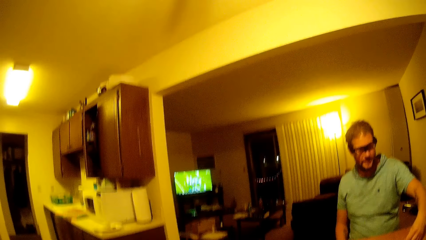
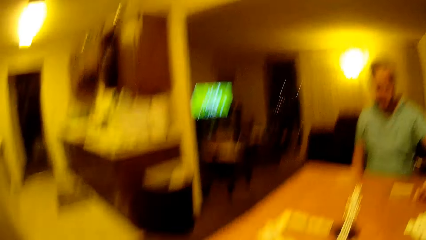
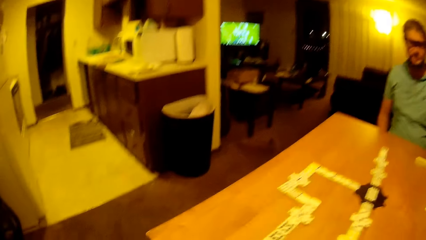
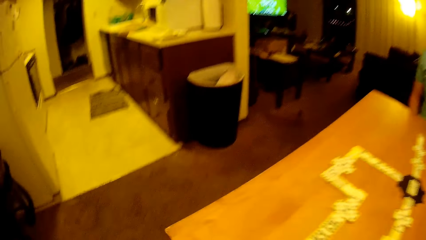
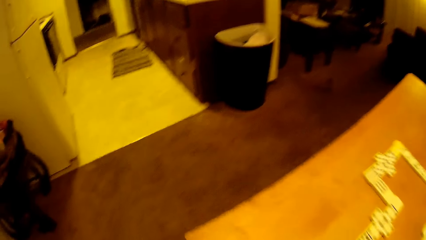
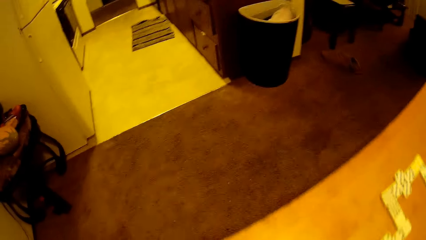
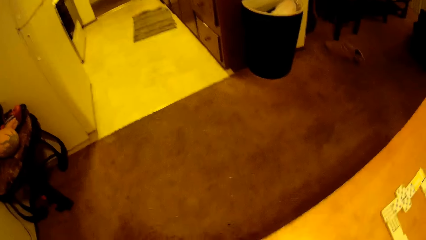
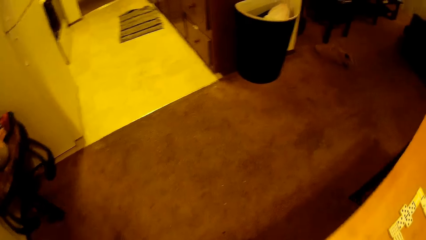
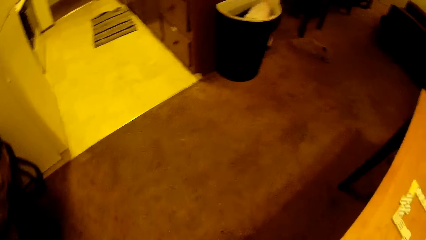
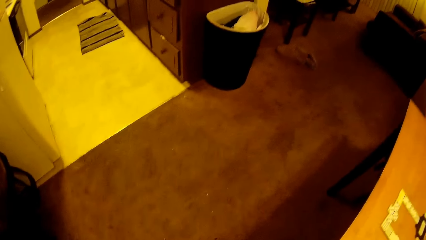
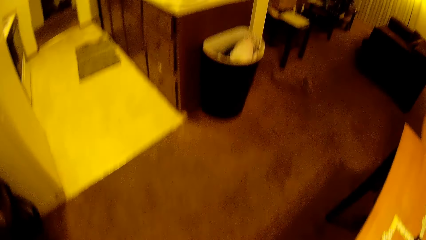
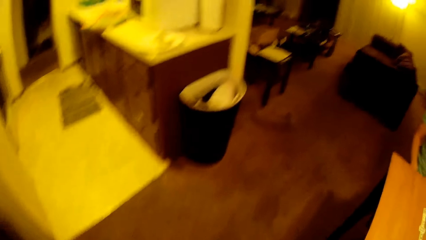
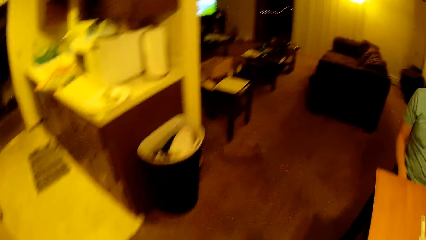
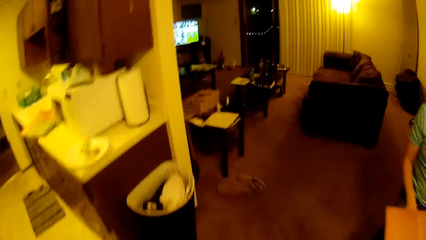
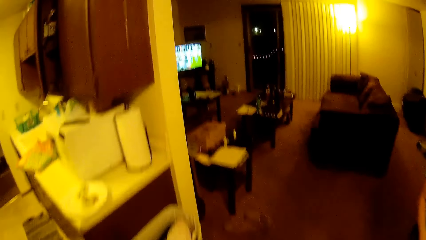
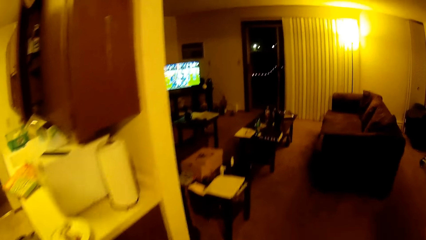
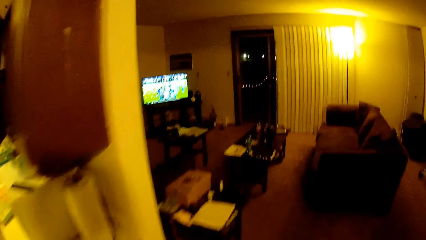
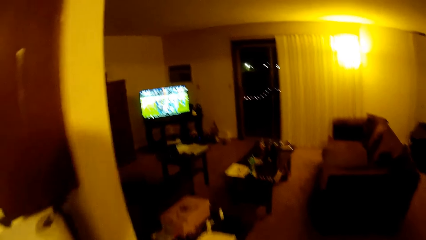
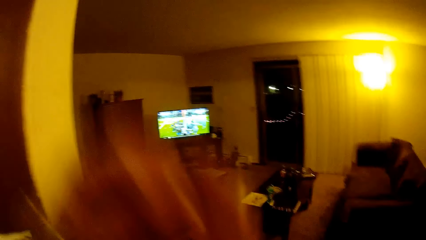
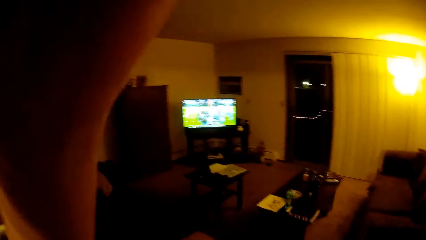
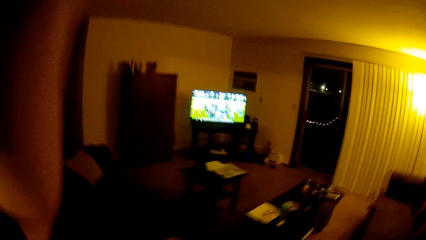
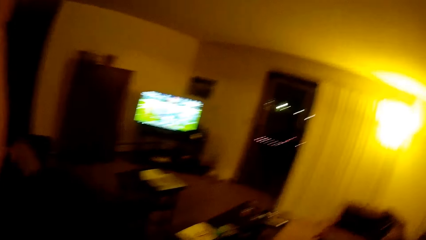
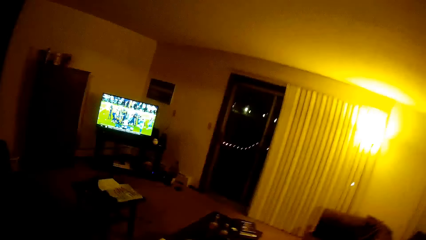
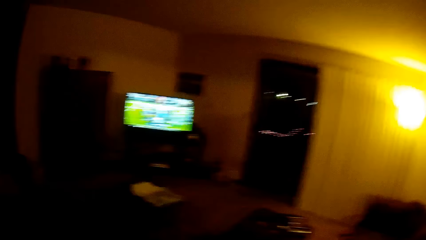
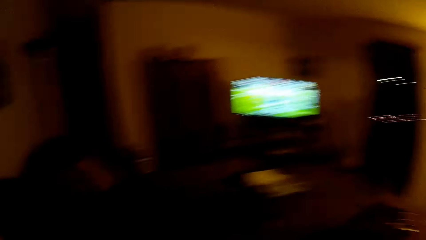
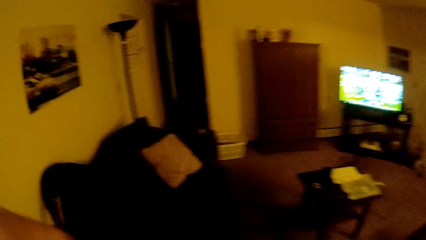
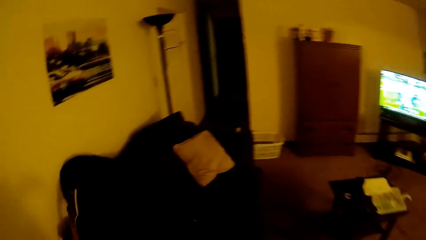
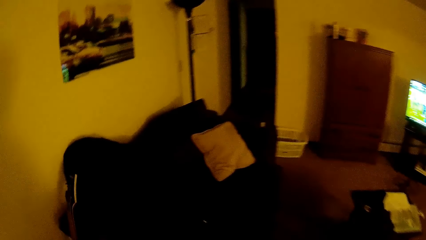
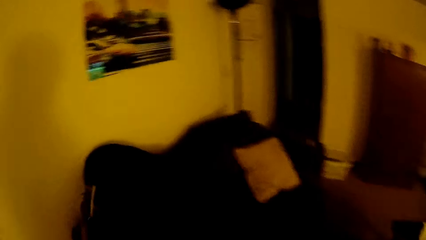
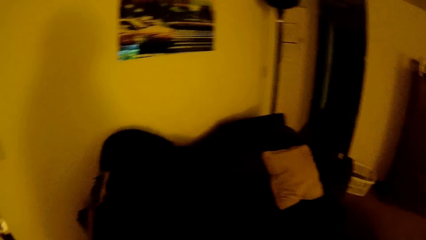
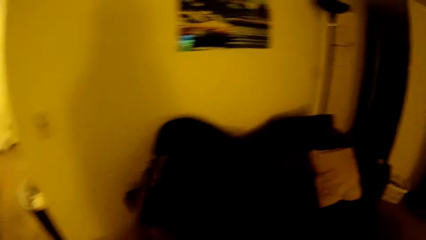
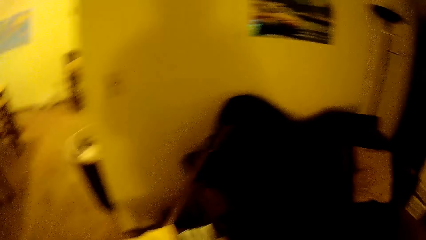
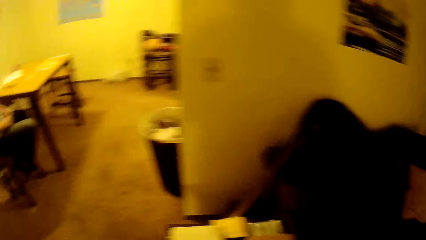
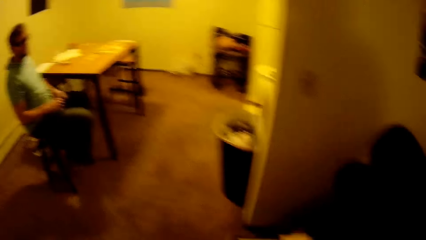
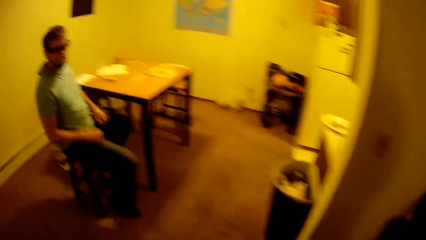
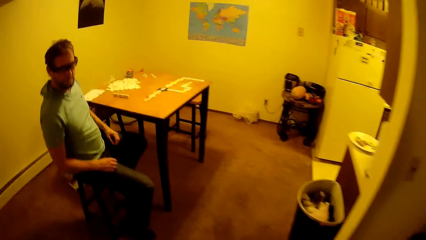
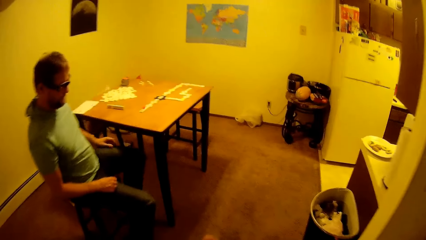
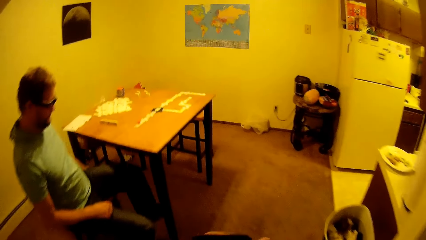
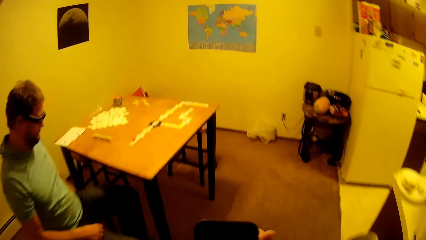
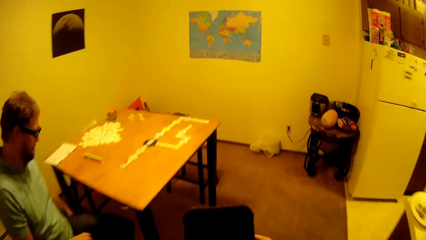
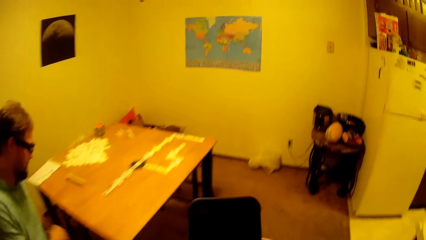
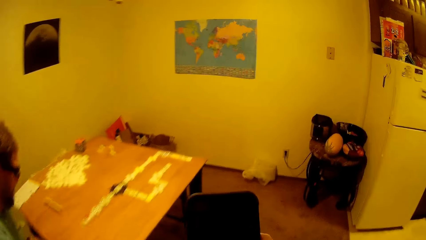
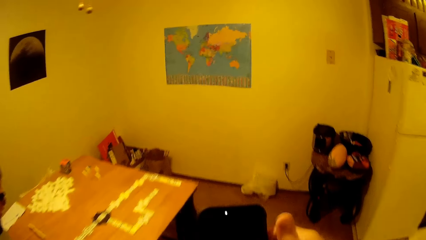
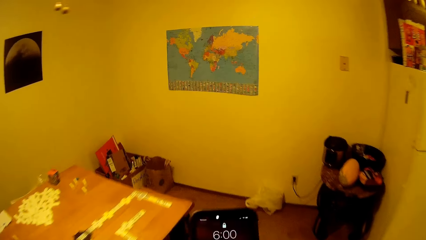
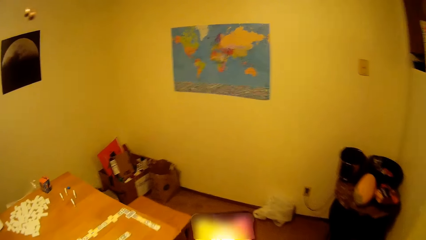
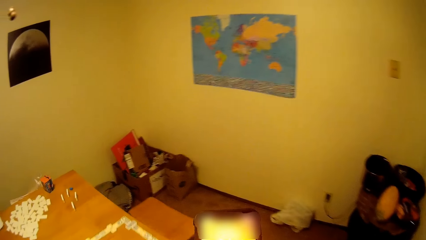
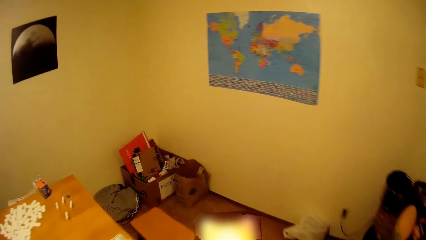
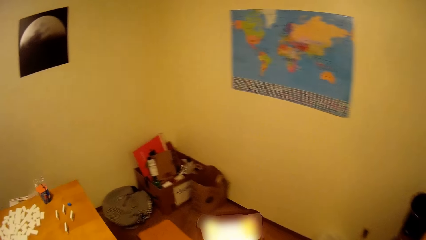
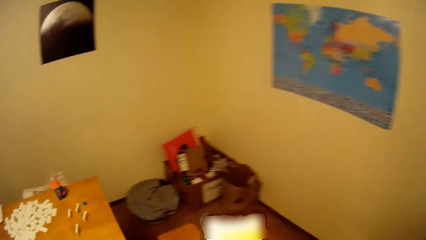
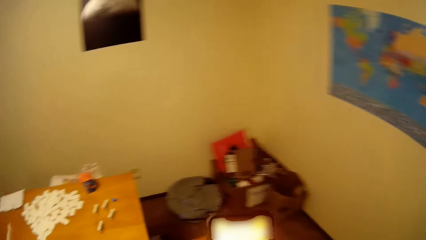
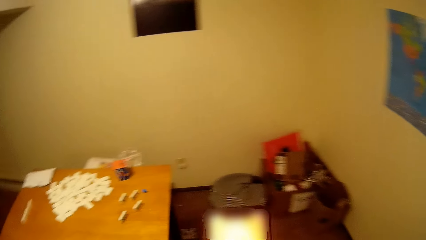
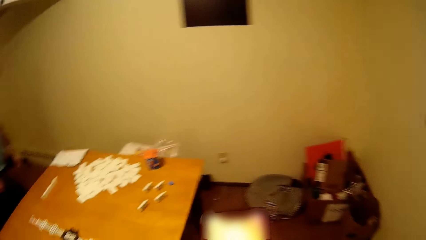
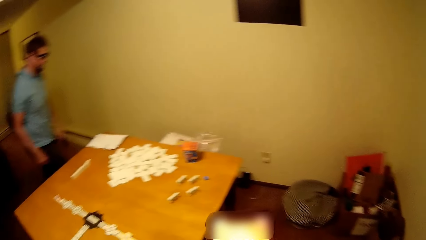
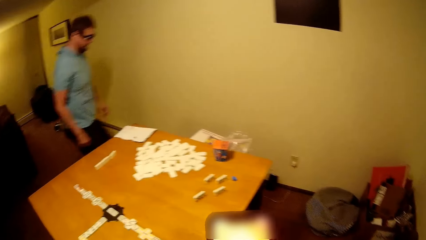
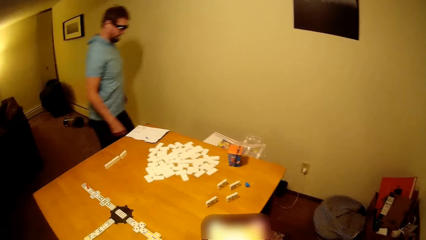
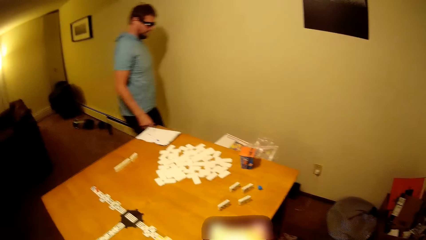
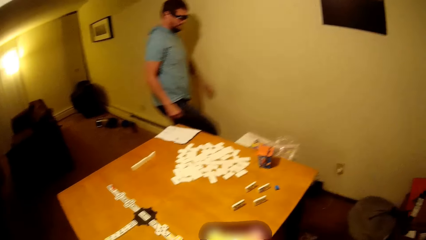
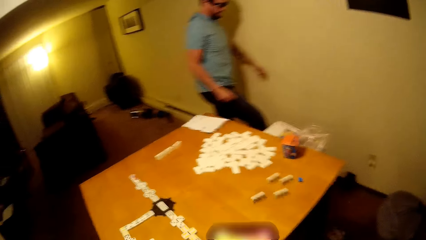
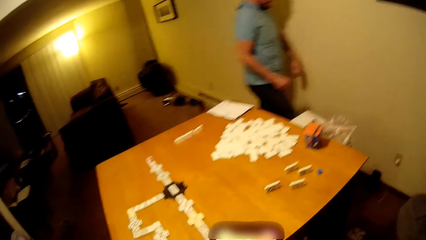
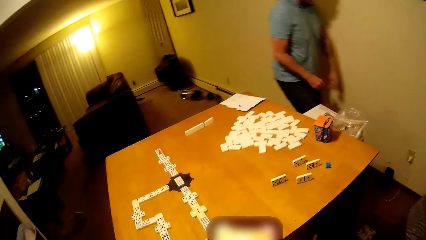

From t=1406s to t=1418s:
The camera wearer looks down. They move around the room. They walk forward. They lift a hand up. They look around. A person sits on the chair. The camera wearer looks through the phone. They walk towards the table. The person walks in the room.

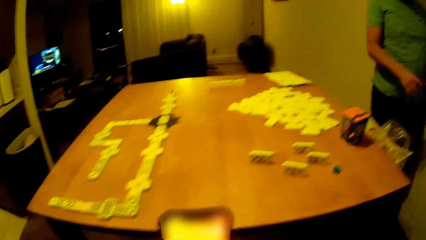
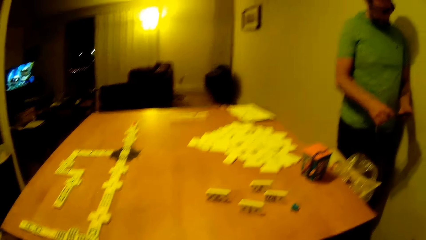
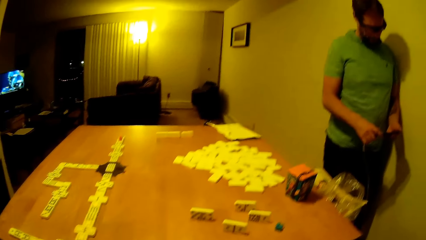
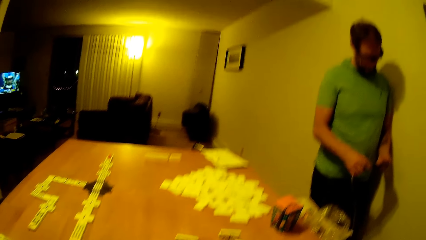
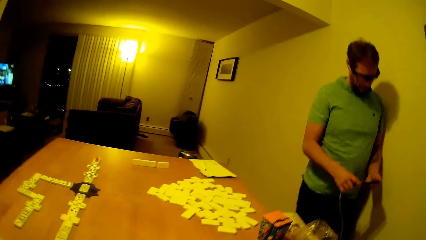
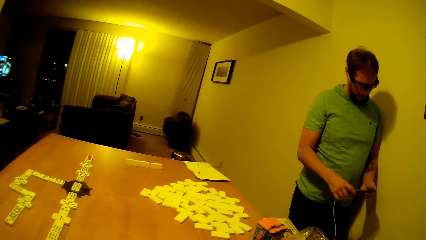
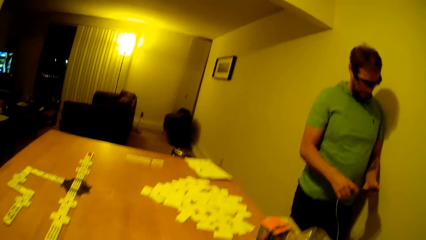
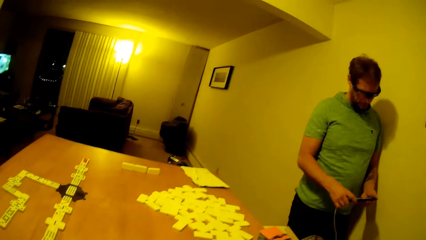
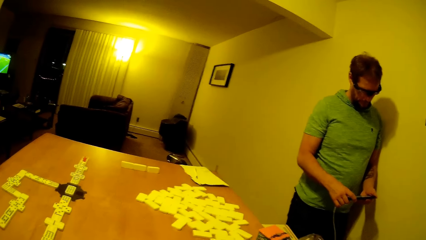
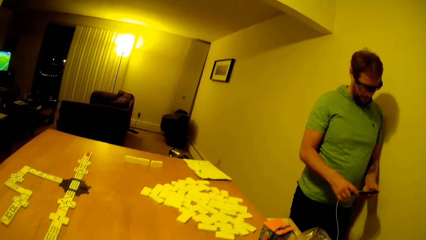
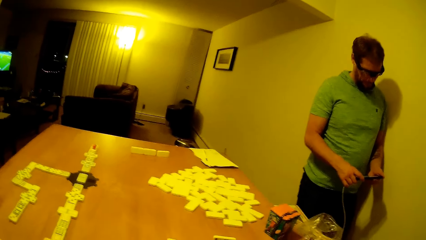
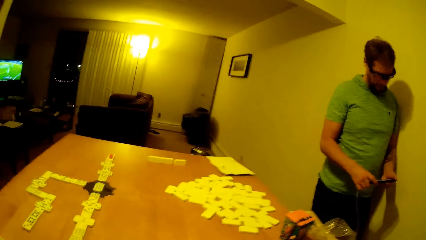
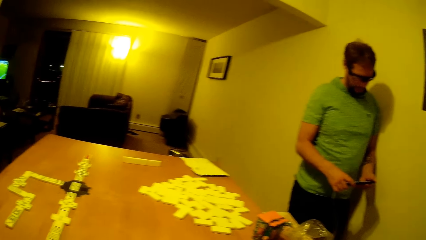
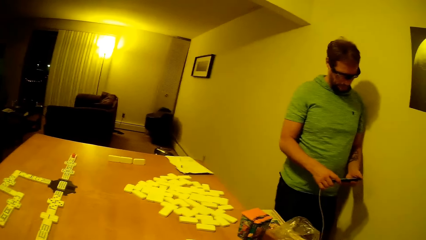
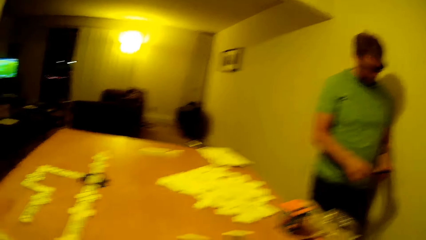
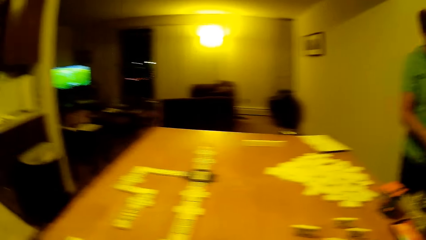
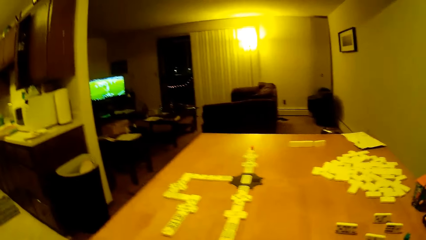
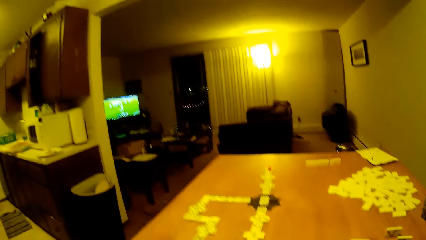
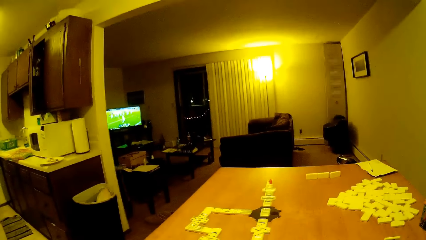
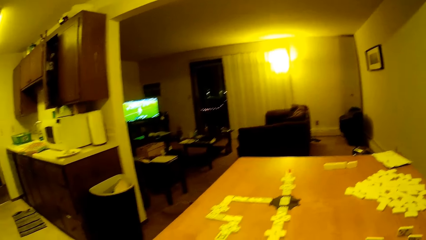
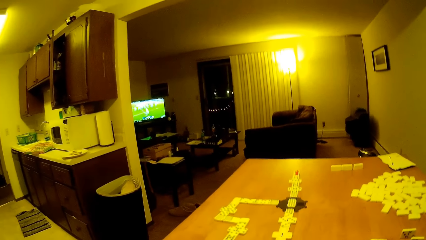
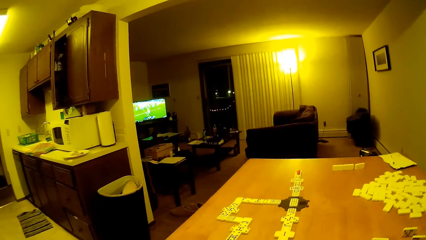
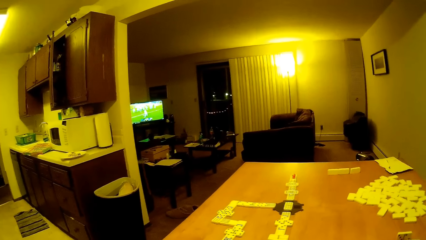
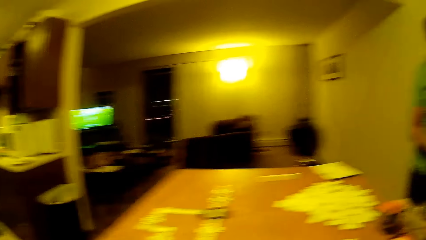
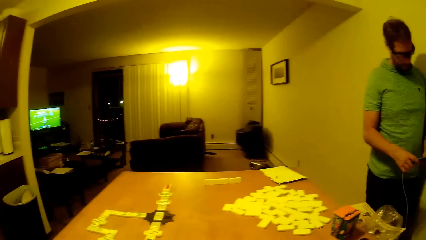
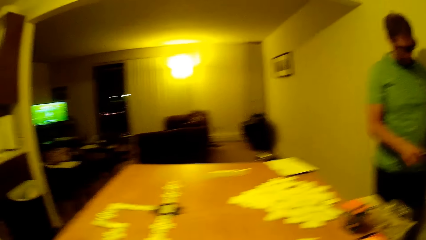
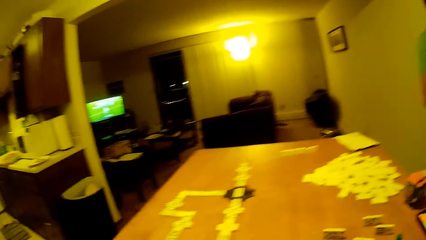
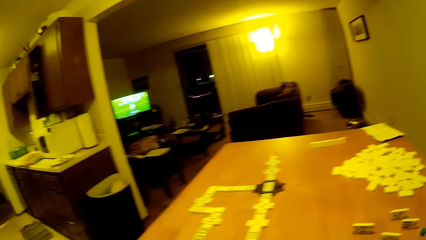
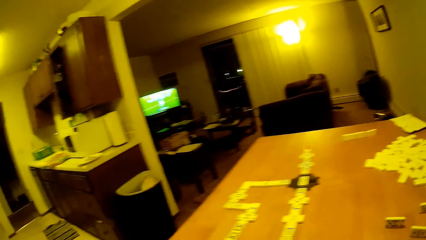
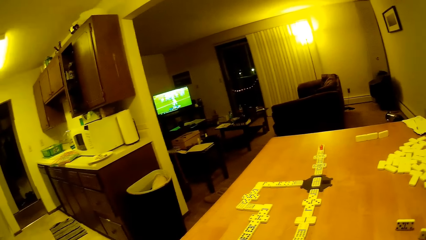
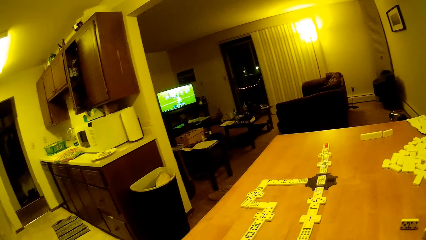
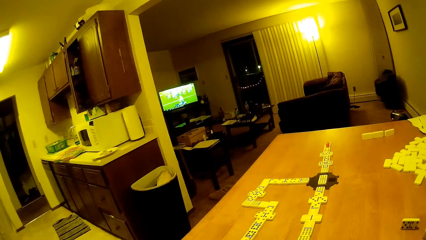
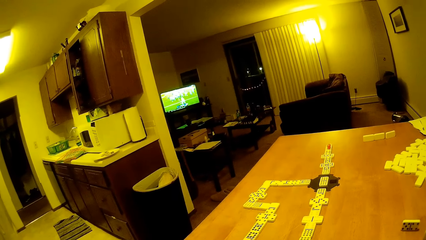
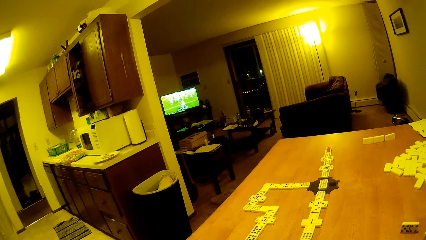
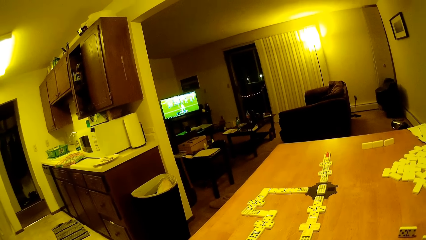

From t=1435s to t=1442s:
A man leans on the wall. The camera wearer looks at the man. They look around the room.
